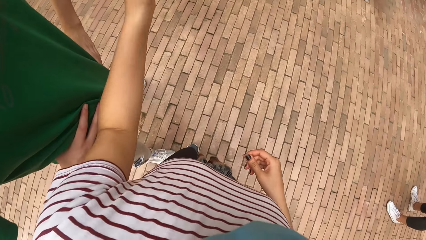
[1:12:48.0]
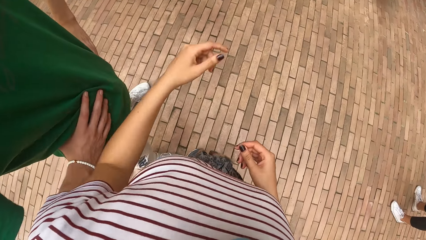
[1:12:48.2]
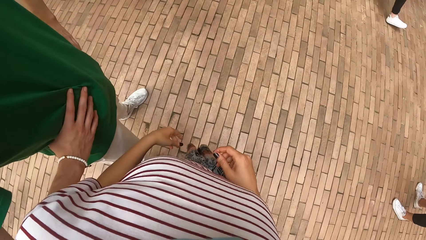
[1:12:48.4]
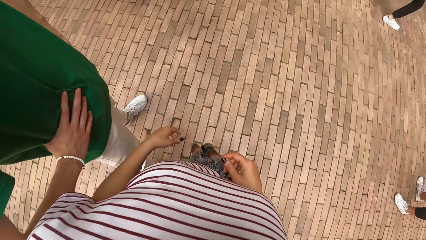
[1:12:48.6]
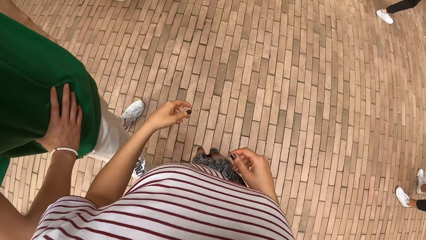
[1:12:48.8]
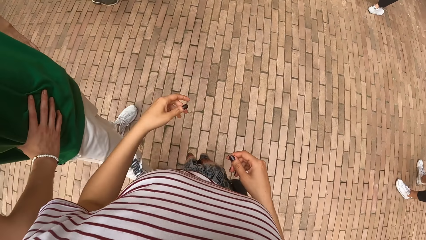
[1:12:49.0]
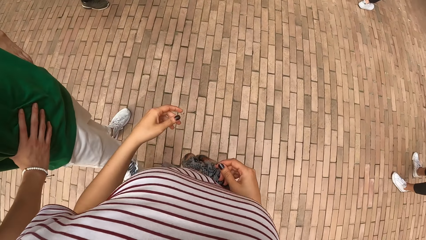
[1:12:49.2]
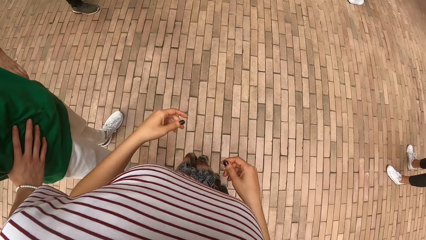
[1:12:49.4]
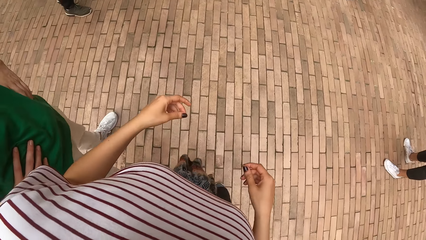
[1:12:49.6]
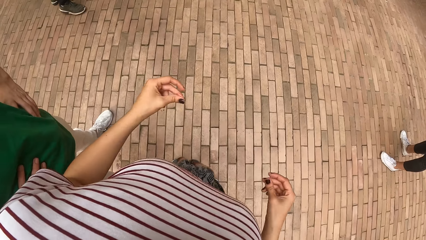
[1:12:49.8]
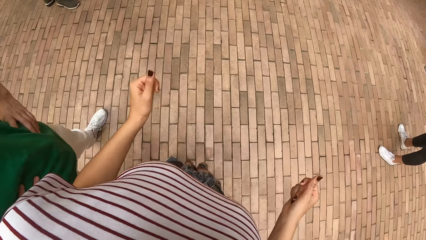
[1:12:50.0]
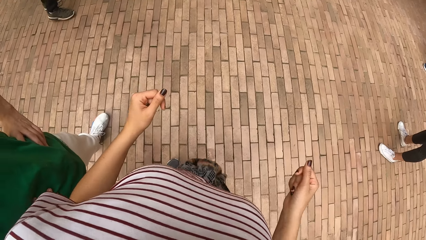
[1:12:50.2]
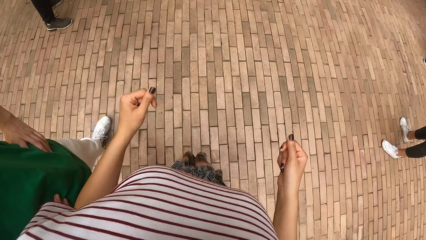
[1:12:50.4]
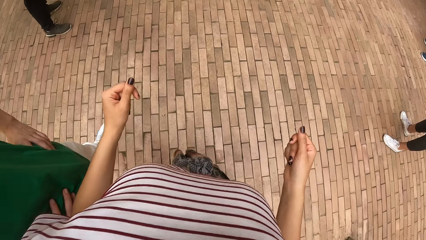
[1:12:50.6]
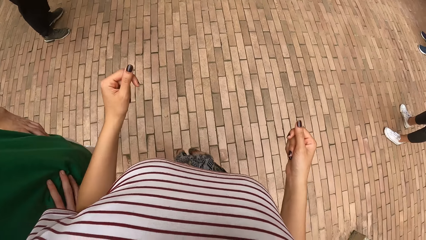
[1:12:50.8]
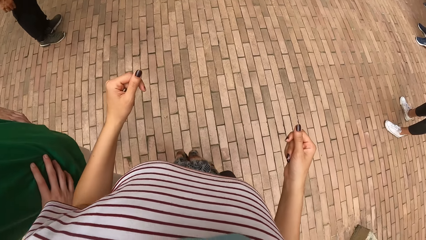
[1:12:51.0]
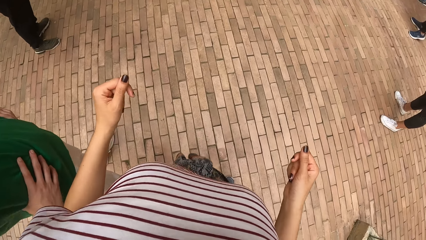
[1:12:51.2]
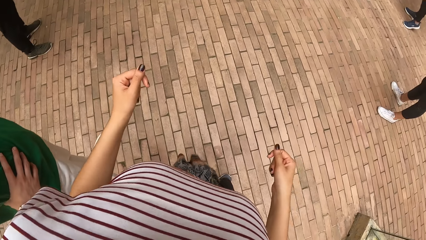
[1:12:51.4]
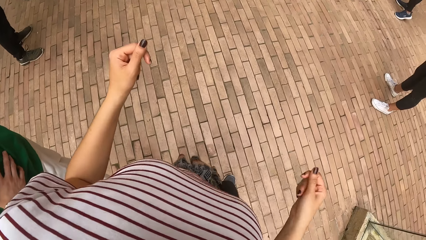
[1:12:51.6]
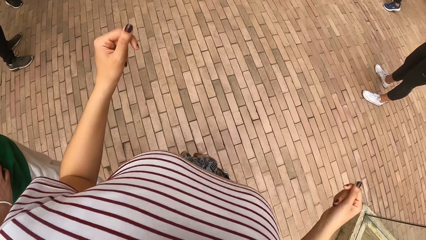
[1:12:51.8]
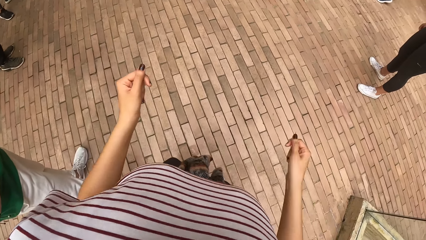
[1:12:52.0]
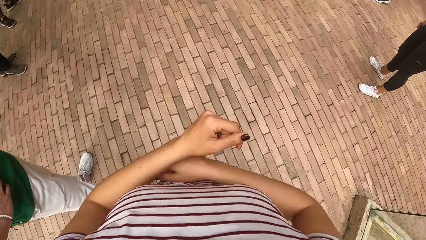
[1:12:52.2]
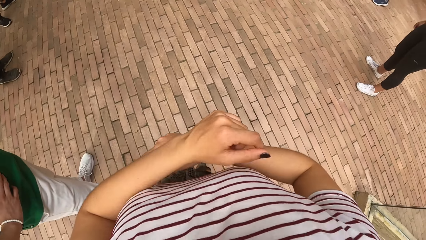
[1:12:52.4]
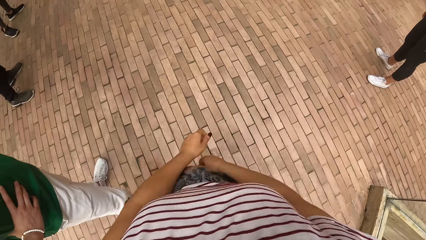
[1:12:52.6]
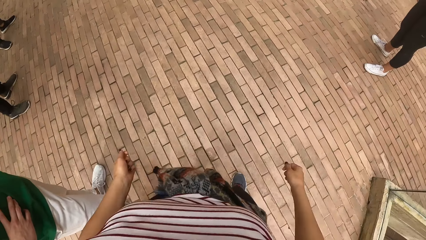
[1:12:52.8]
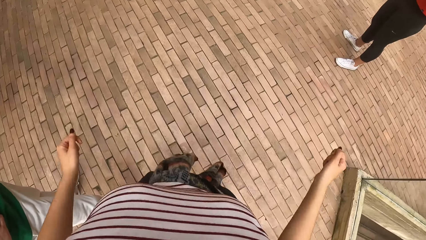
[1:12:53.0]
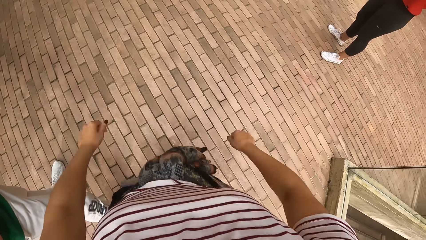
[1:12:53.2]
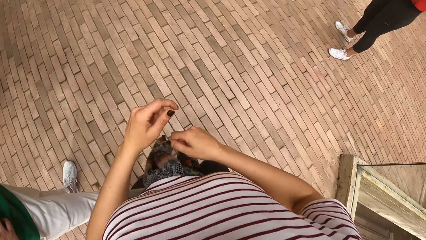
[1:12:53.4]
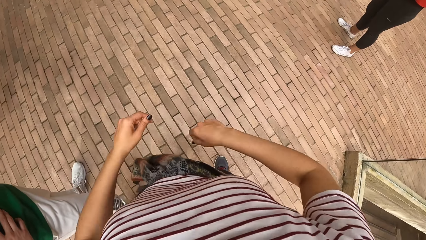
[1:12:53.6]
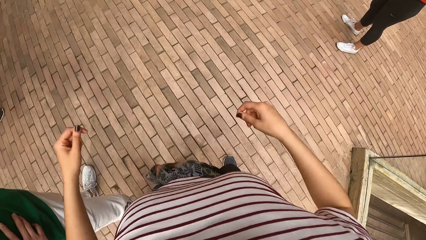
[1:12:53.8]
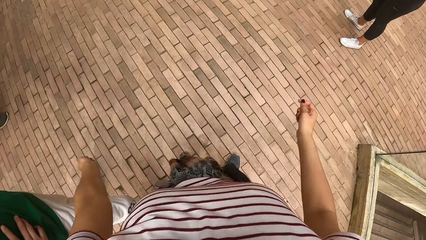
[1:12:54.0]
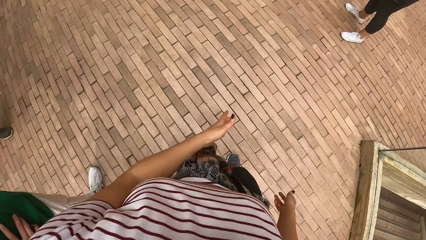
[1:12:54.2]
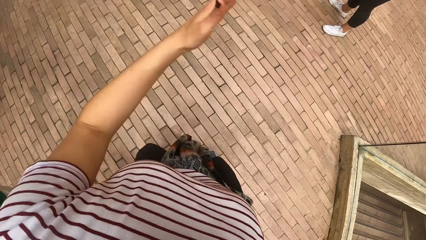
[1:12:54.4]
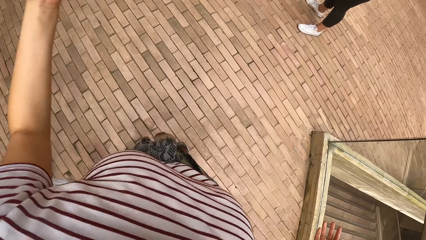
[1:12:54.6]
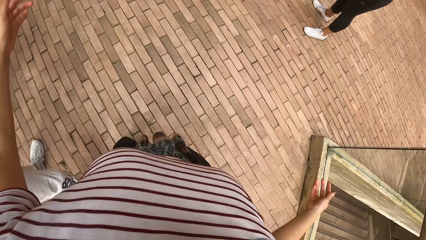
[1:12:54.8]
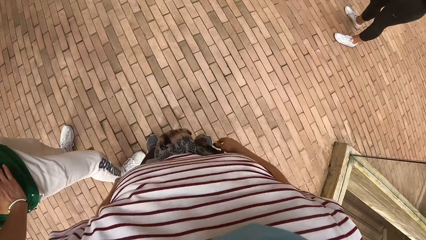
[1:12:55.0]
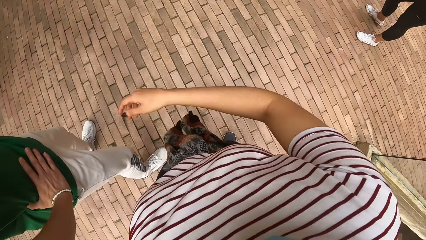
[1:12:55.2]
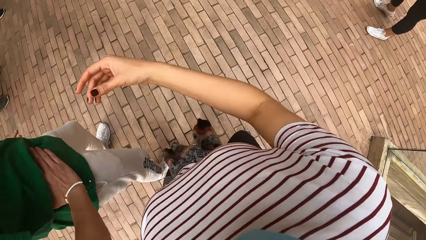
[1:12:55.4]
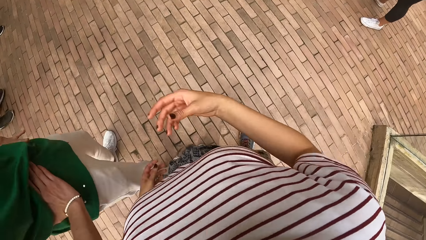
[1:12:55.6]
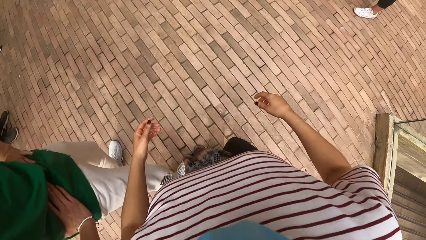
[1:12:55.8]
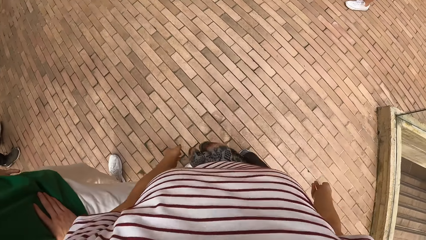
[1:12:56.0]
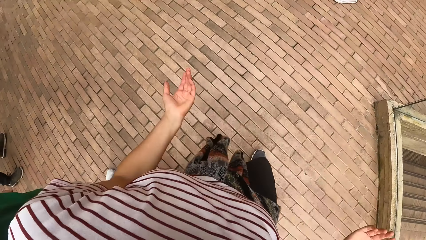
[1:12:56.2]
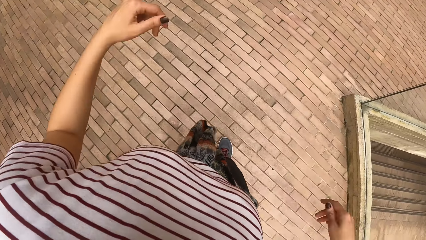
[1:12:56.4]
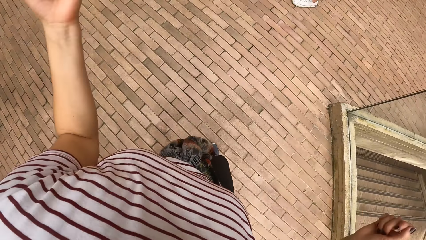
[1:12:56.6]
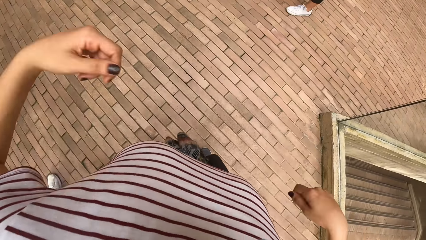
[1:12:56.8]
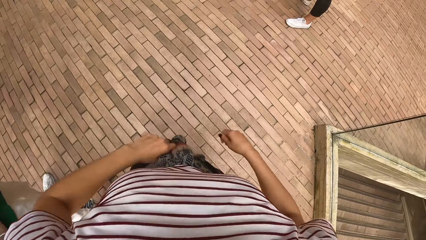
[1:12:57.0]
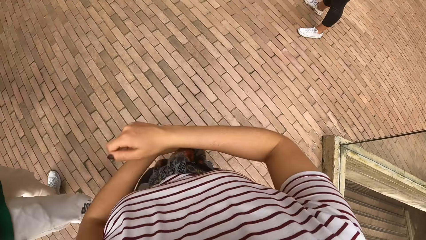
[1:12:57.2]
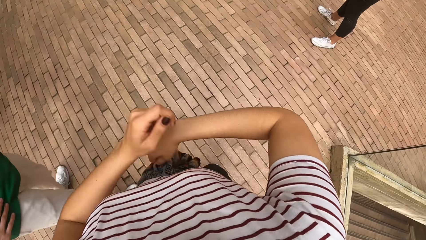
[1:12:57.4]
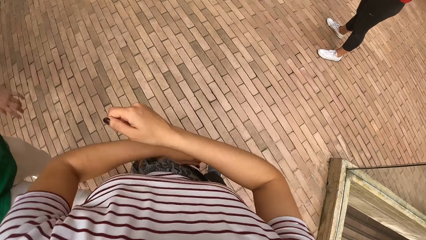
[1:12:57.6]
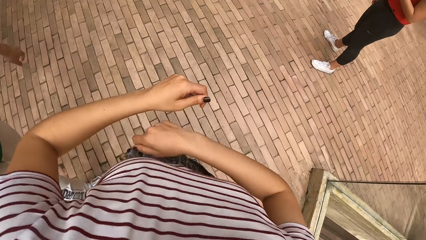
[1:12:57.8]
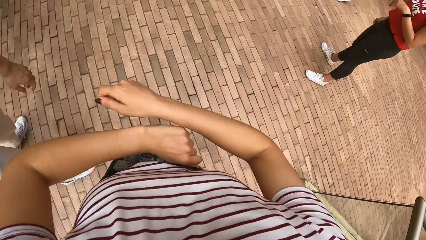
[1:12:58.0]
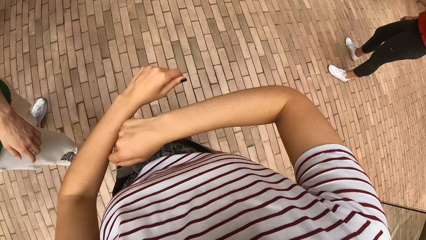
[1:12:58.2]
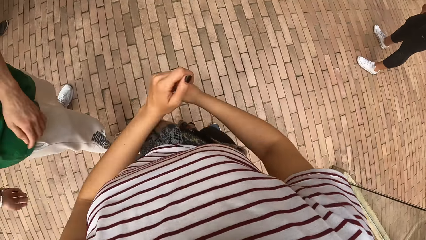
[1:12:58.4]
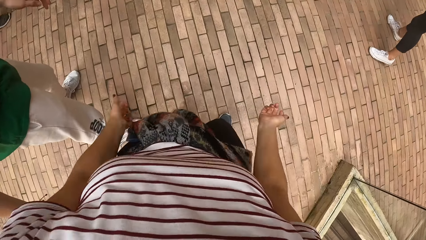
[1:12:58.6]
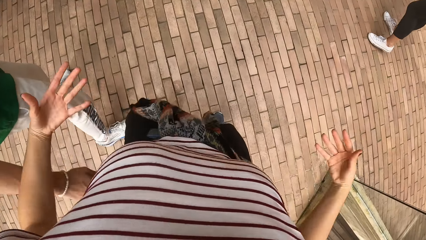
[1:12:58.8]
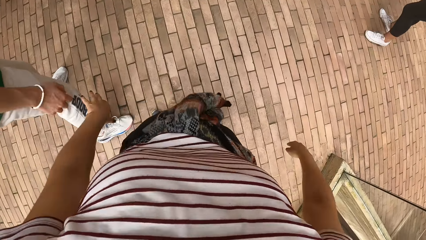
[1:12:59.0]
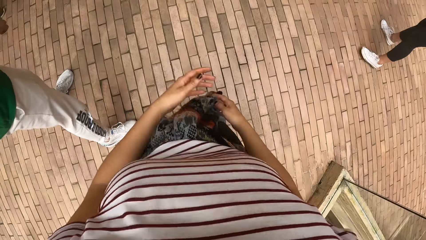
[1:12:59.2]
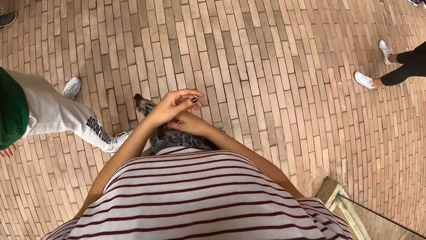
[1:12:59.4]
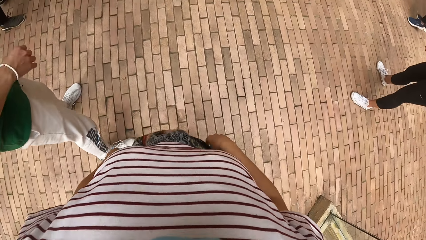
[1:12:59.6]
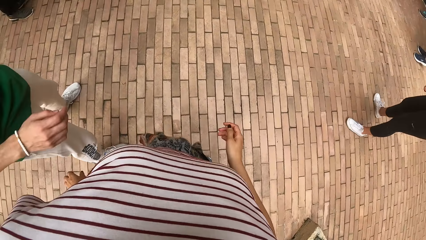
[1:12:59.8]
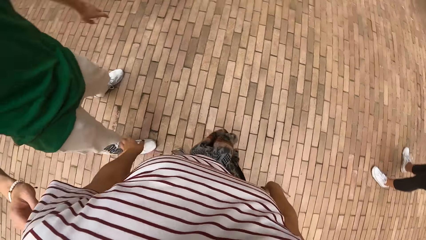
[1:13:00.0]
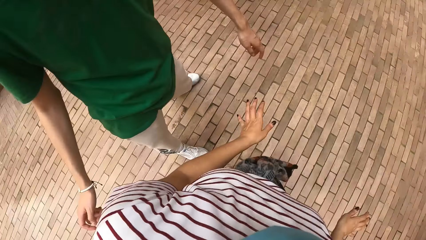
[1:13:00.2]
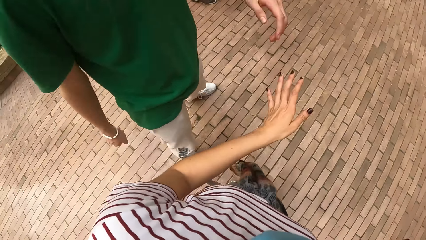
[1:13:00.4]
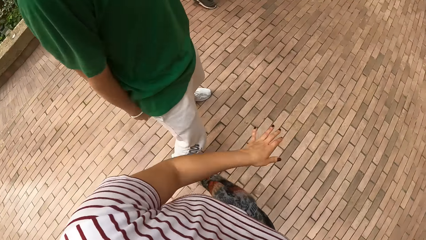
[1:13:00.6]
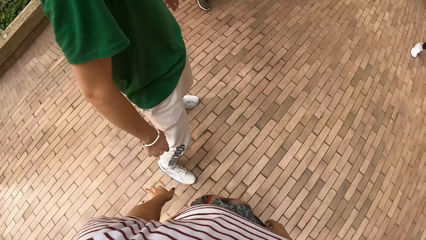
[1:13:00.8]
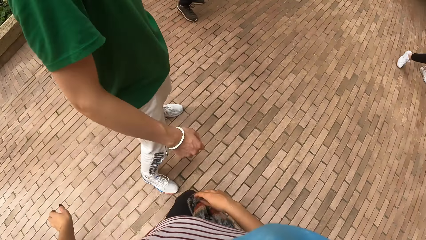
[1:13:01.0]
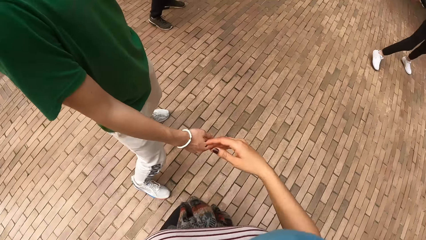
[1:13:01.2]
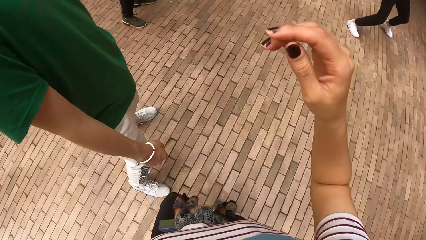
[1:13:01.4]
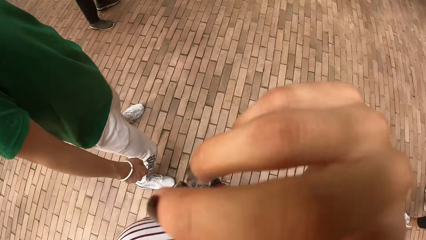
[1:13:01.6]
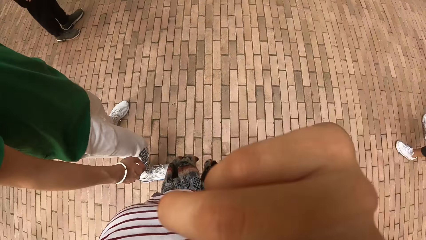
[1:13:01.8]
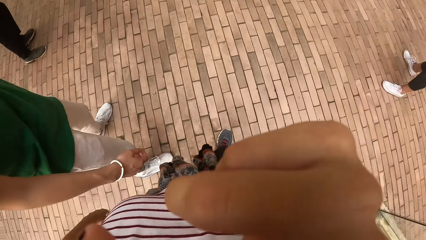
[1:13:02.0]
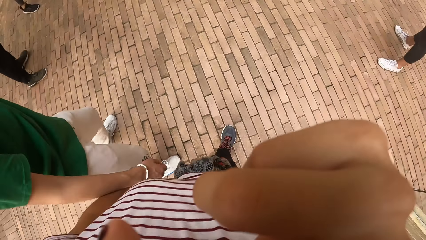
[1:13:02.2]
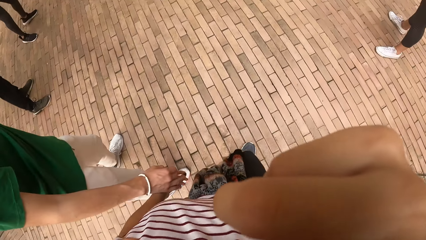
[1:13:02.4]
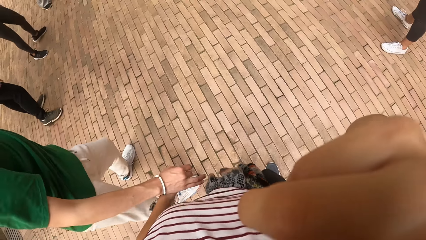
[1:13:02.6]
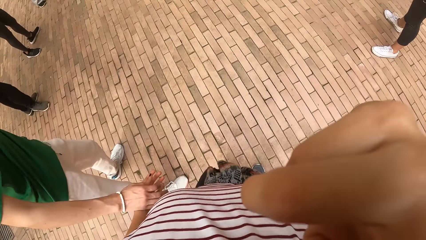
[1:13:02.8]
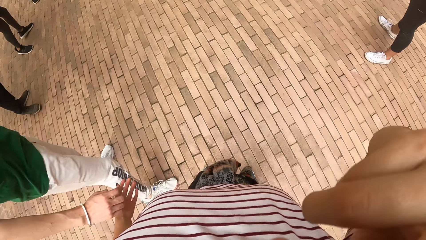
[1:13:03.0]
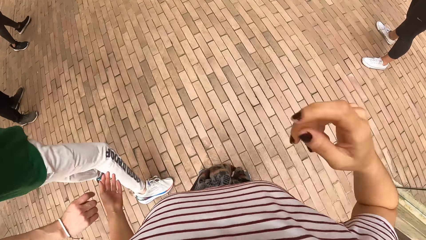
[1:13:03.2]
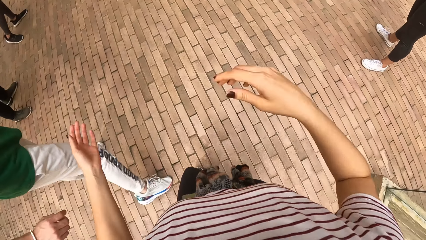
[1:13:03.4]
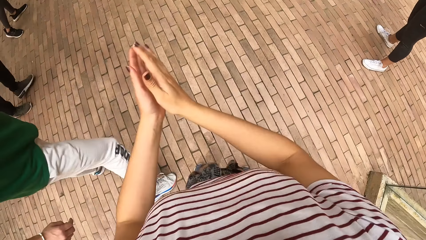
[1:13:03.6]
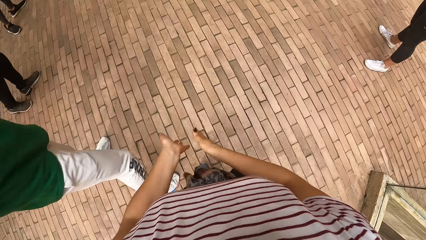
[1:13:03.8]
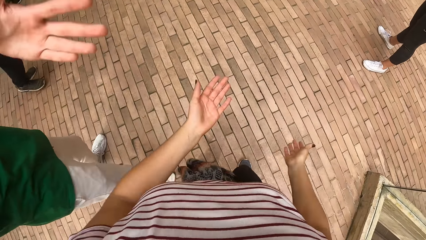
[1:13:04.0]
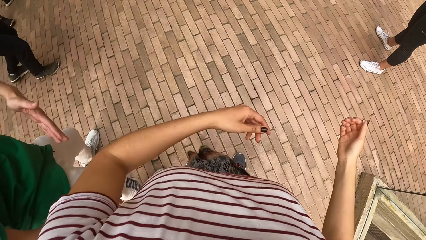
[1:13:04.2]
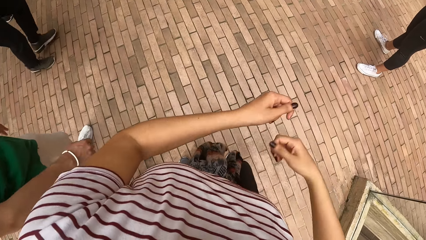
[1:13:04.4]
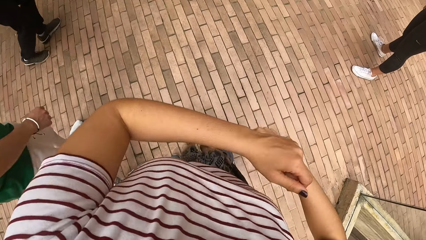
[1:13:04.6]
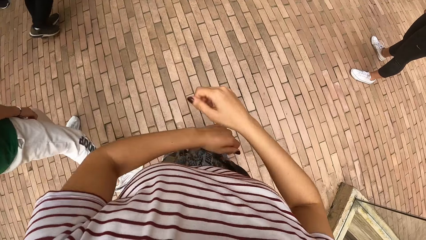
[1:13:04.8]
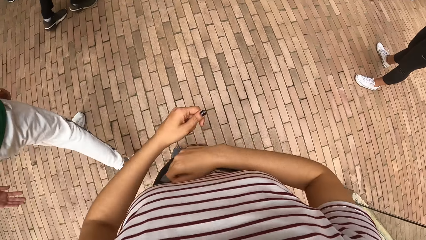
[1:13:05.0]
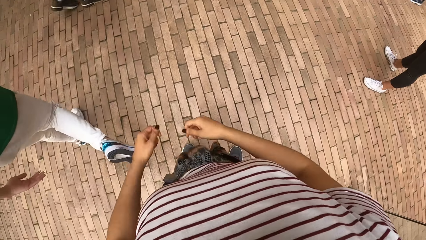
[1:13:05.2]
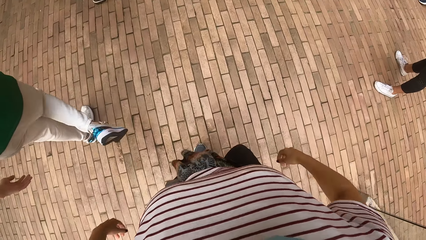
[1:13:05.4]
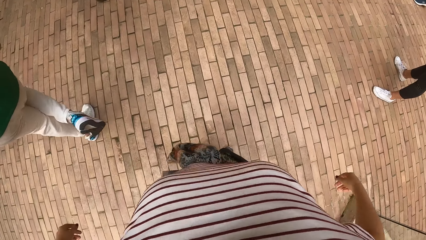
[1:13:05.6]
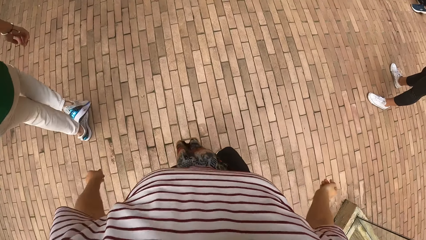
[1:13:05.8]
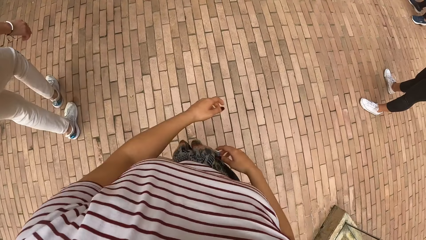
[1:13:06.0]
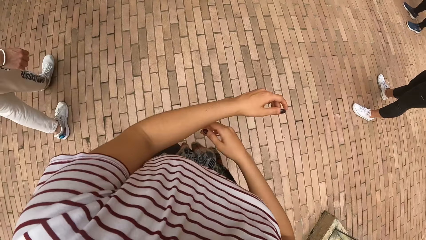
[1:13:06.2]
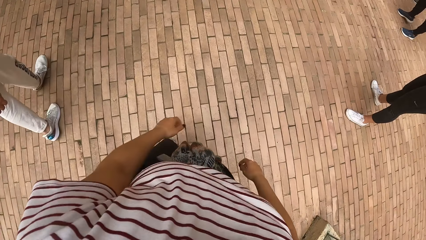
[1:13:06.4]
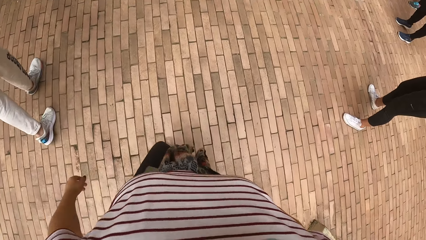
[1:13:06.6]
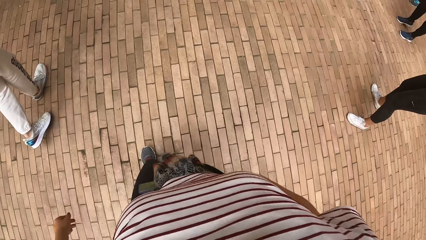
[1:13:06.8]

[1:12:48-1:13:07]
The camera wearer points and dances. She touches her face with her right hand. She dances.
